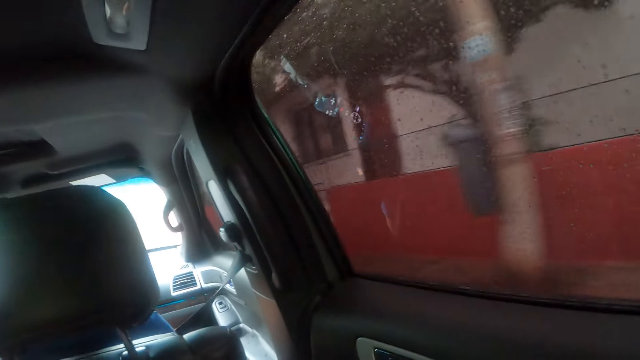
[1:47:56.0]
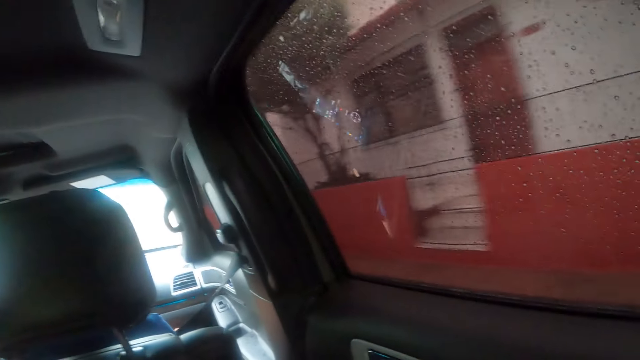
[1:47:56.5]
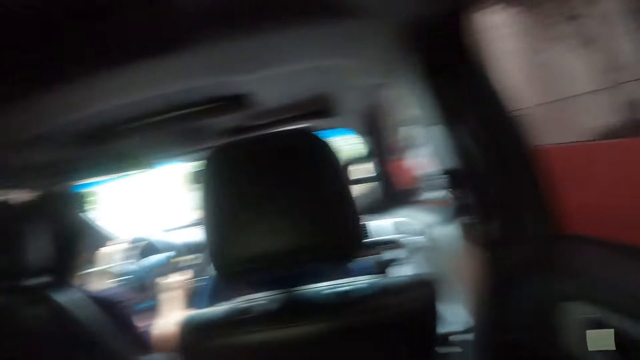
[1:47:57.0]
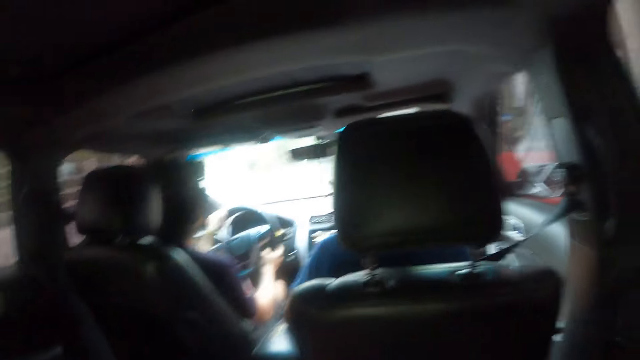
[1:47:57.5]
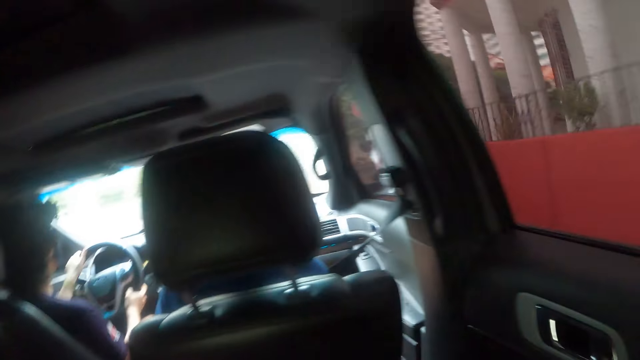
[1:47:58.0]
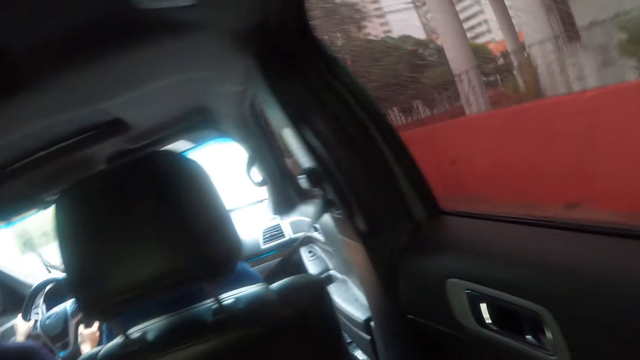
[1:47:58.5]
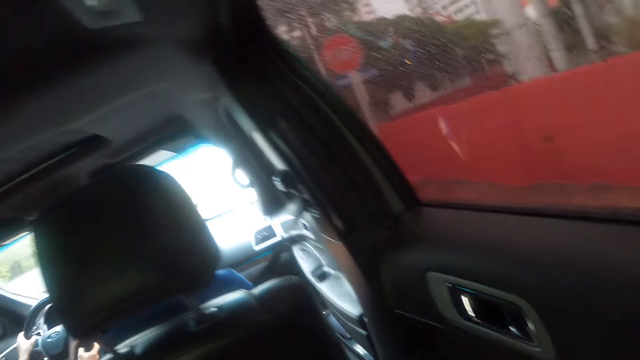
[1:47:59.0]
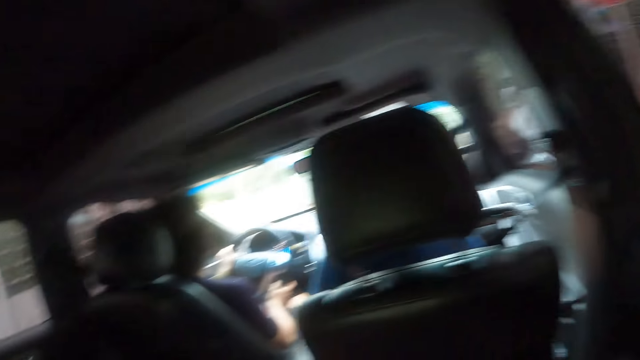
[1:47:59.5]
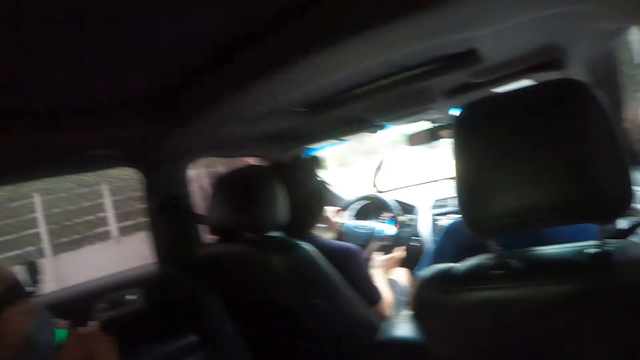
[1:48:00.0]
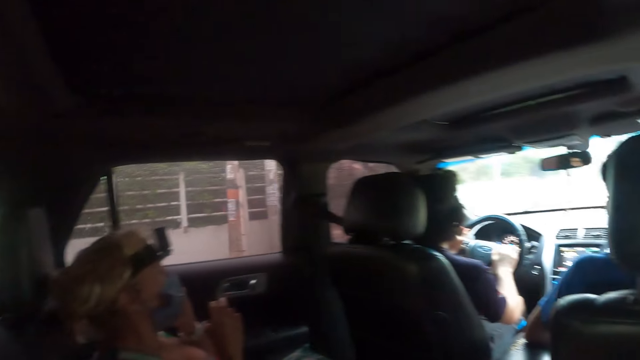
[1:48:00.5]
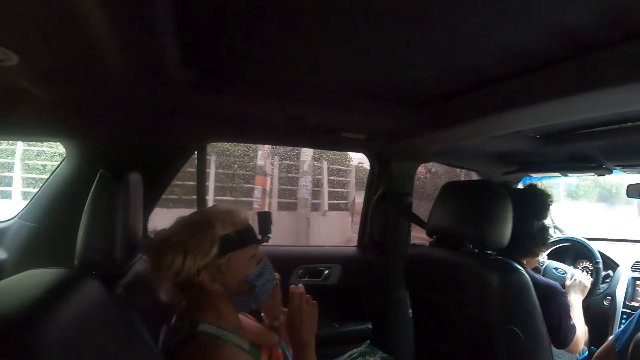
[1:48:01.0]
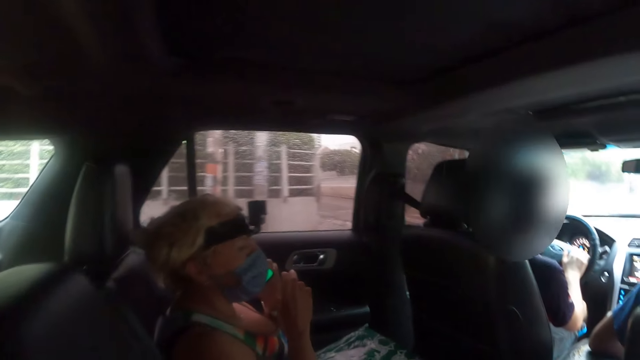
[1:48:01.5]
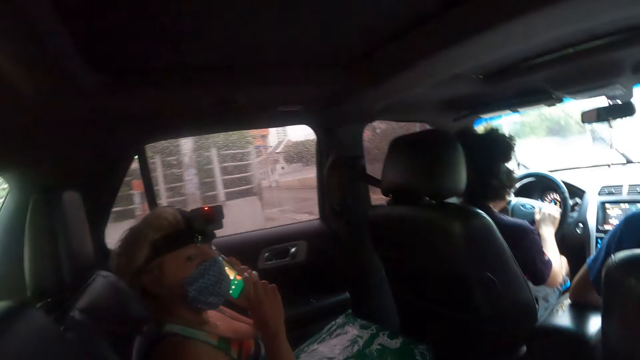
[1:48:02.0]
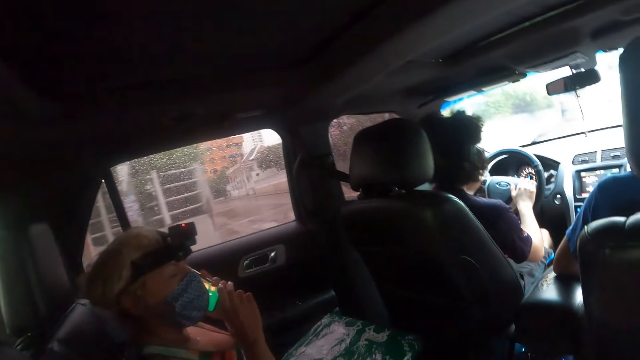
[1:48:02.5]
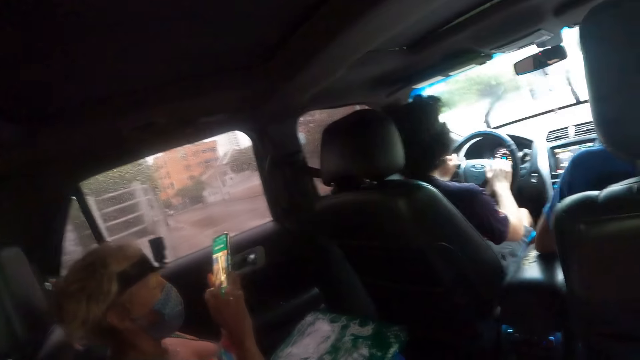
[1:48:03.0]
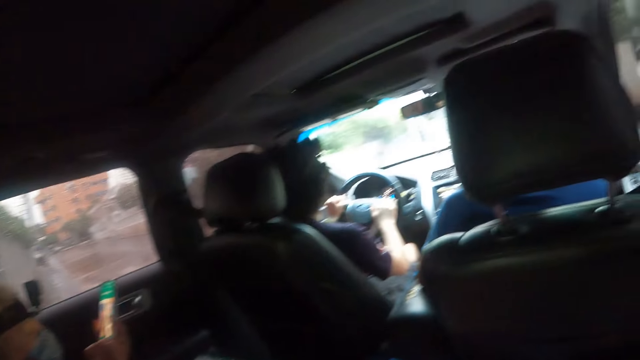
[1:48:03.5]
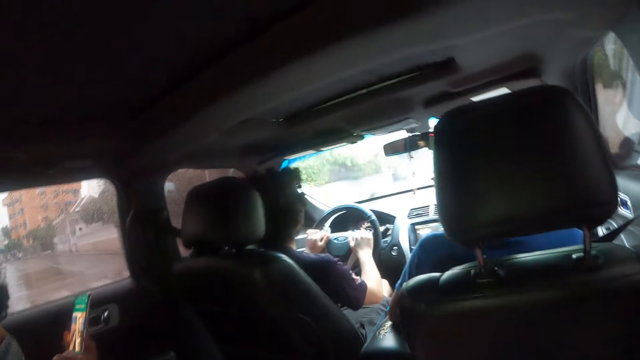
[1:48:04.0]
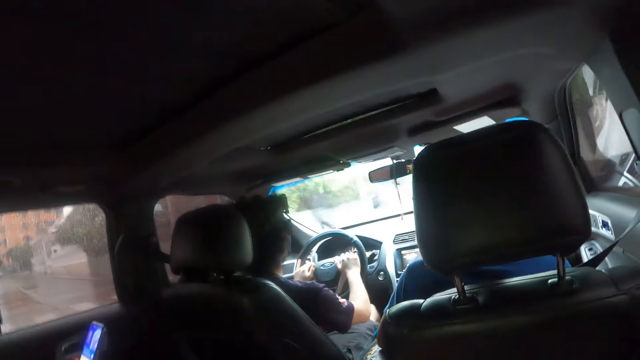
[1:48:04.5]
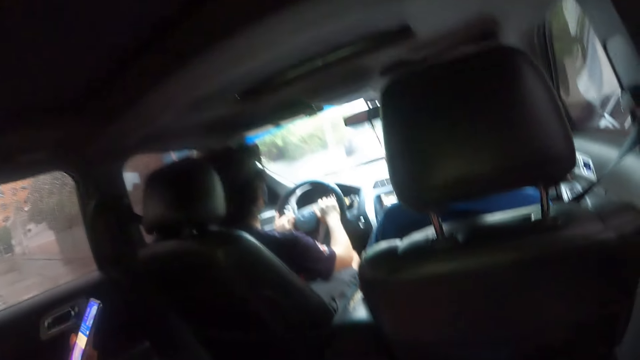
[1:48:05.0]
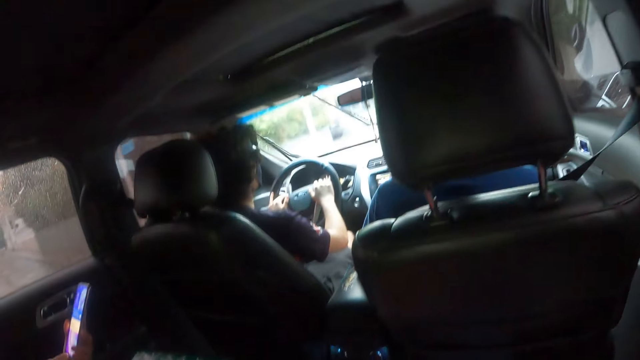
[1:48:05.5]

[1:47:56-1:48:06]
A woman makes a phone call. The woman operates the cellphone. She dials through her phone.

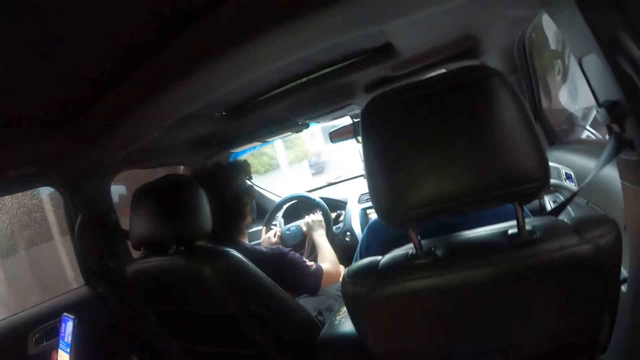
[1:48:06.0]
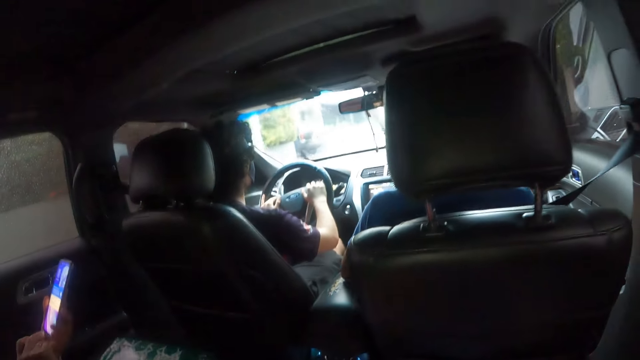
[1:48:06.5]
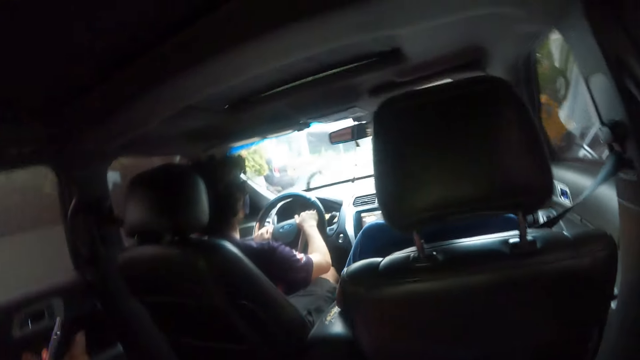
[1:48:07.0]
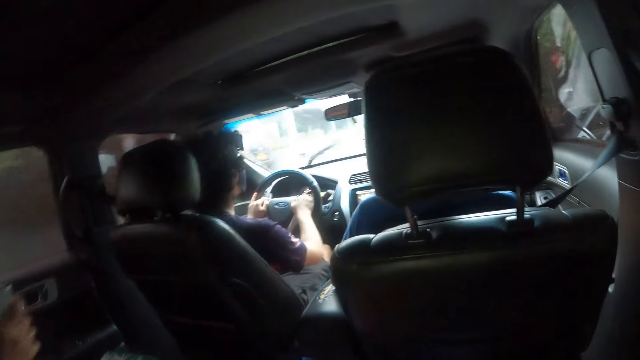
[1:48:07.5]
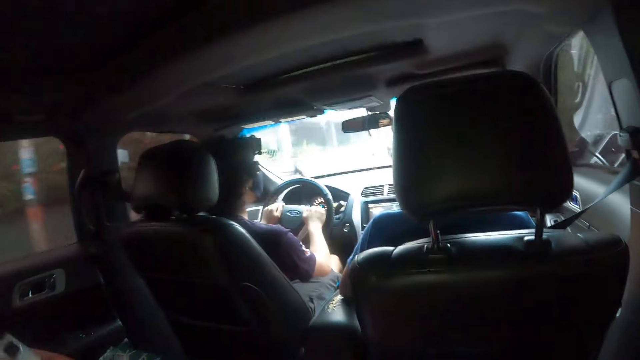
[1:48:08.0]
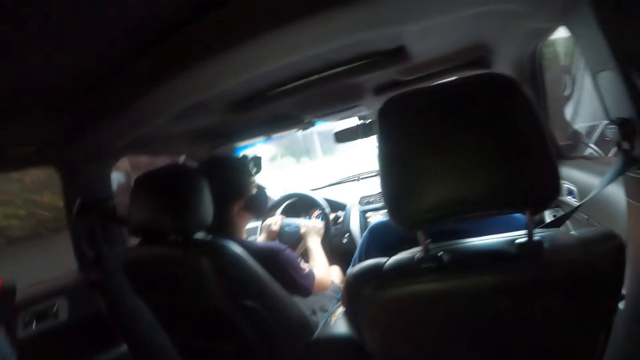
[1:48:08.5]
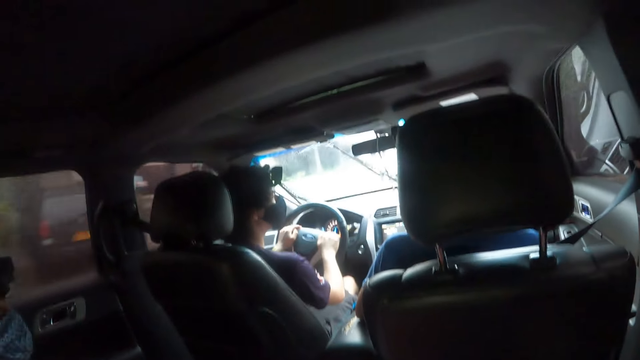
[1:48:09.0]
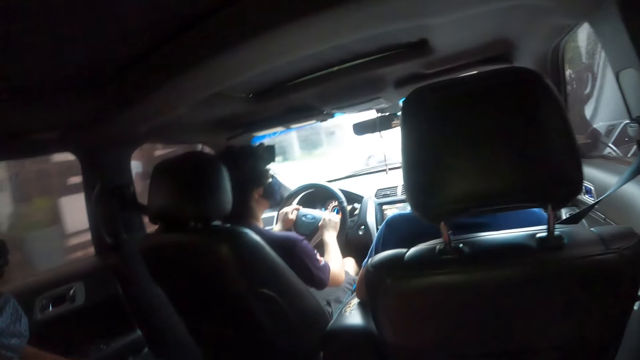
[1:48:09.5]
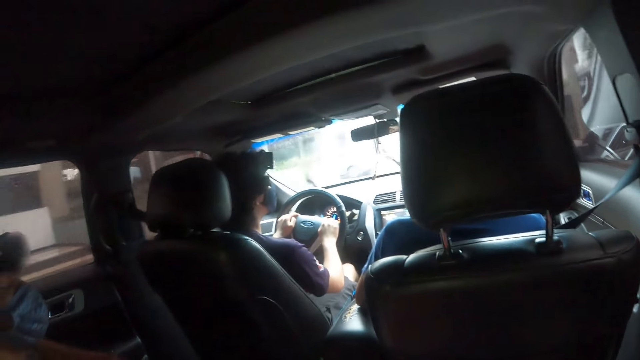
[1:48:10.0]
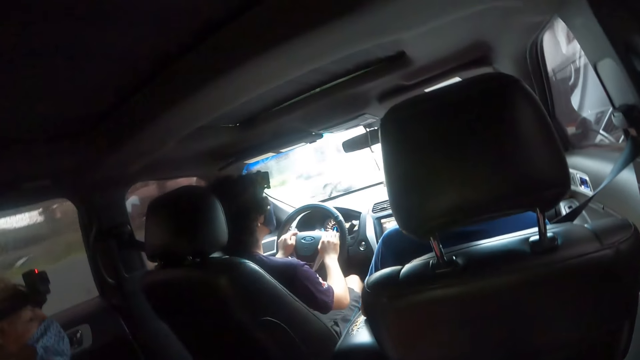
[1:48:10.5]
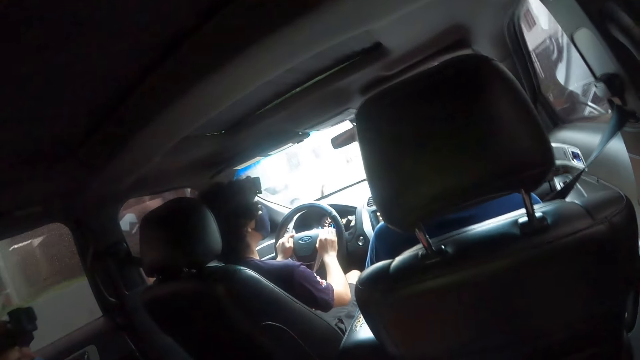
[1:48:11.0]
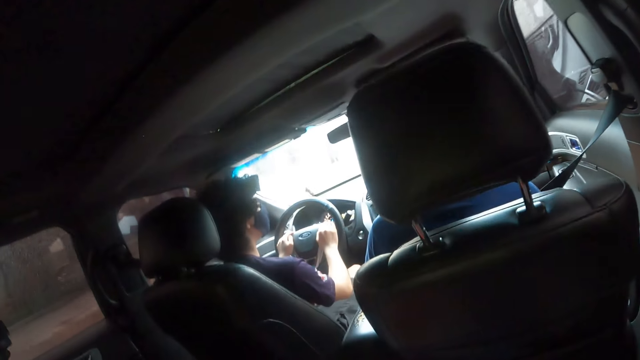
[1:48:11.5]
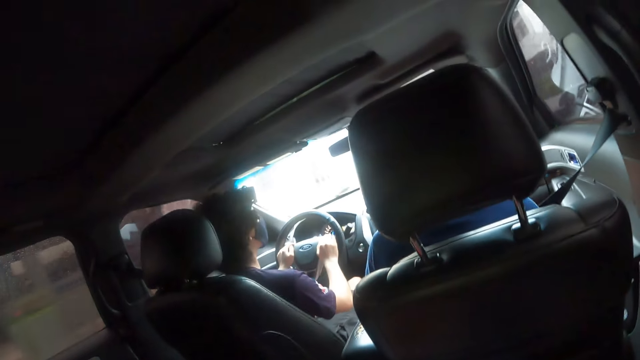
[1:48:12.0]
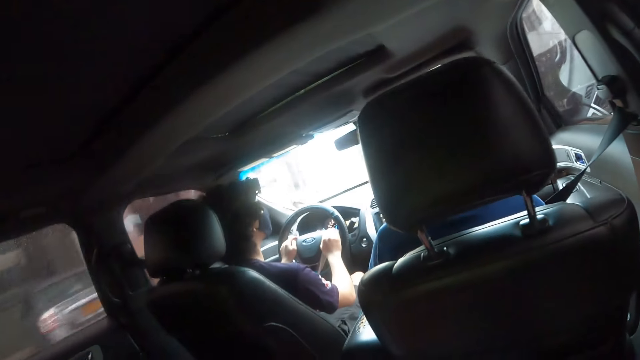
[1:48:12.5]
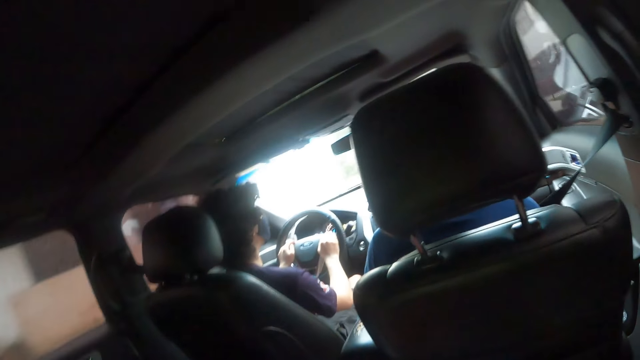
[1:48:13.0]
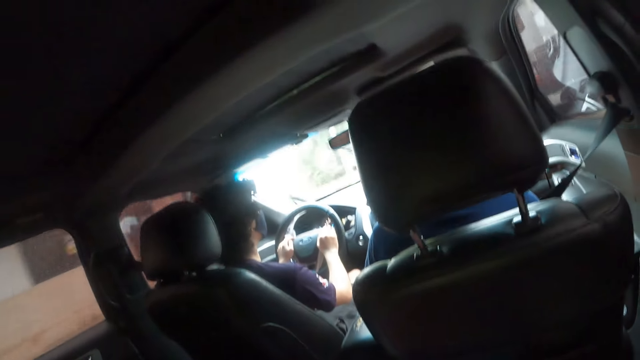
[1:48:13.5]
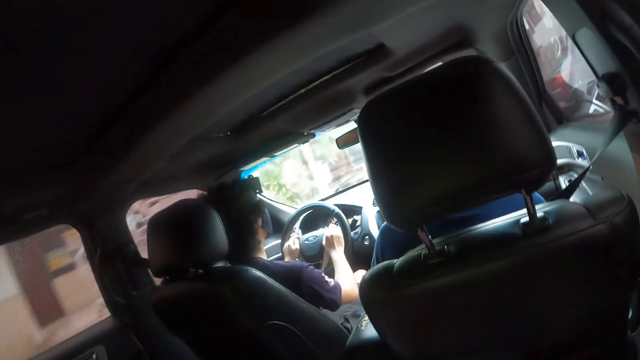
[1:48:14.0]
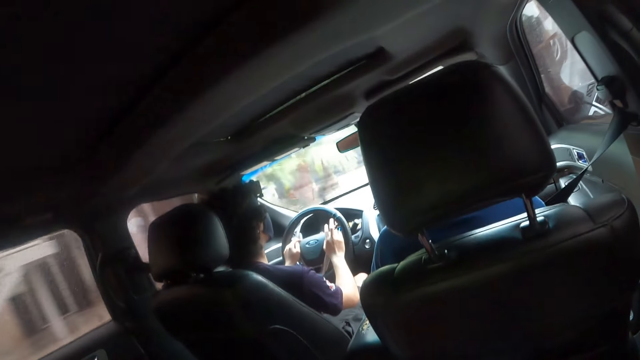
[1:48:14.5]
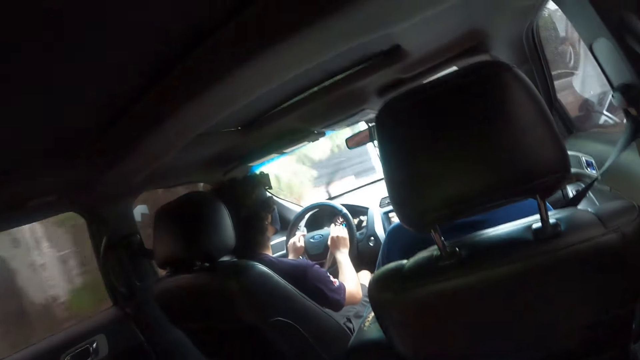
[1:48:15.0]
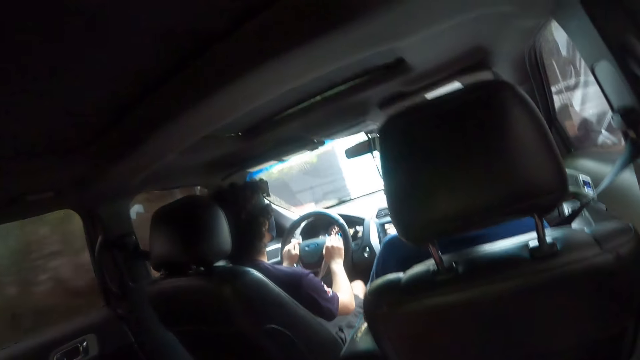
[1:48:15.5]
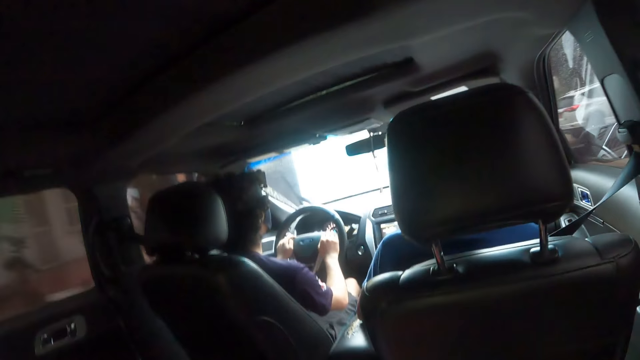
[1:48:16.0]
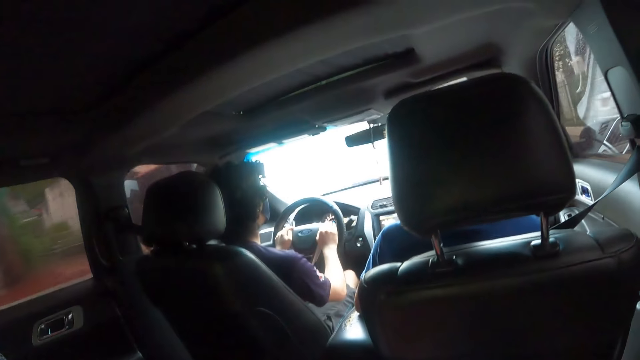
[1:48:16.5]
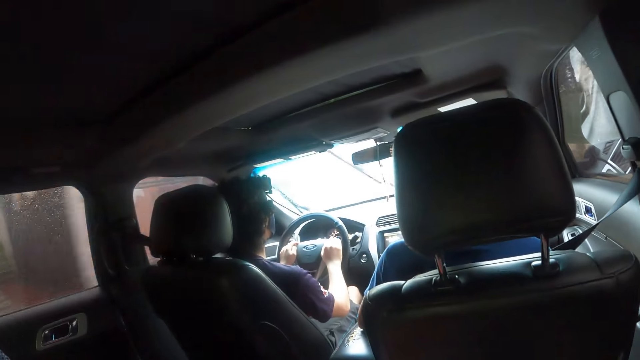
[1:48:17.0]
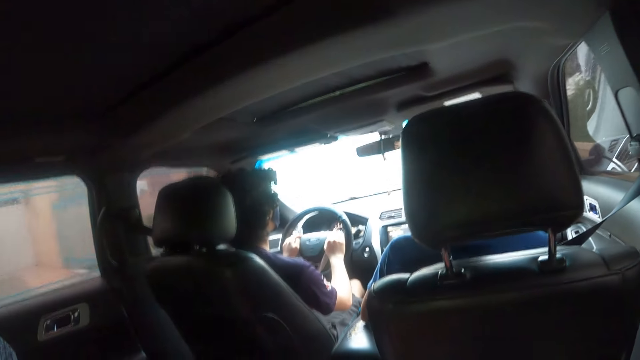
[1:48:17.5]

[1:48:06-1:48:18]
A person holds the cellphone. The camera wearer looks at a driver.
